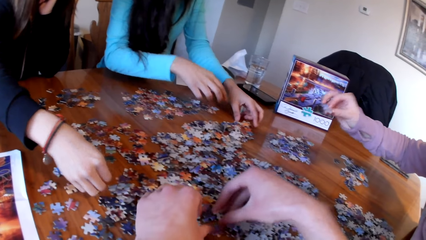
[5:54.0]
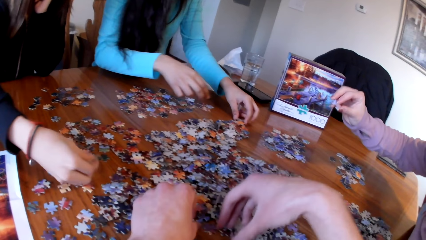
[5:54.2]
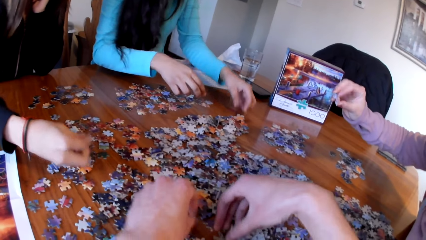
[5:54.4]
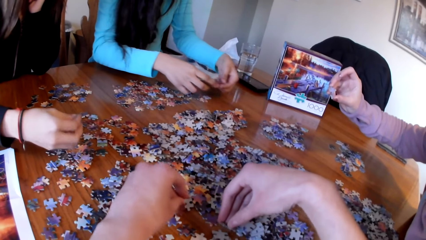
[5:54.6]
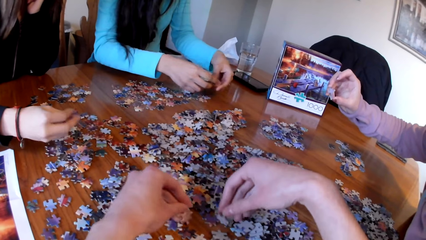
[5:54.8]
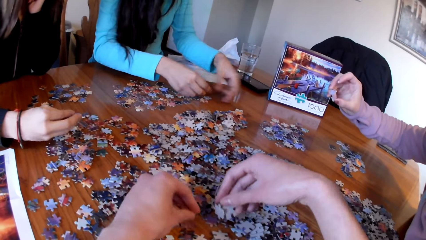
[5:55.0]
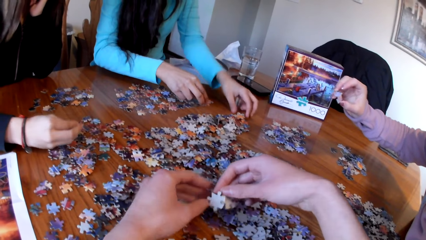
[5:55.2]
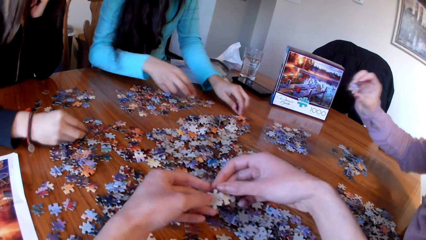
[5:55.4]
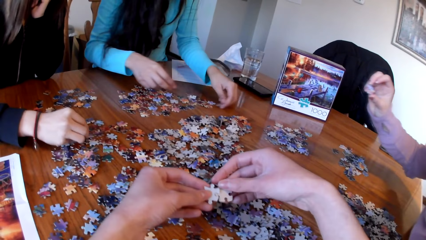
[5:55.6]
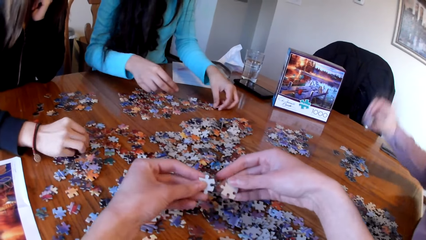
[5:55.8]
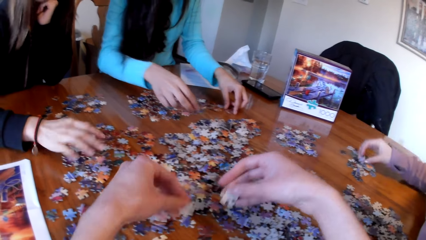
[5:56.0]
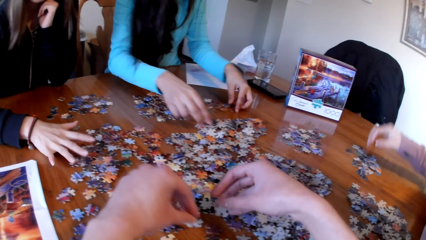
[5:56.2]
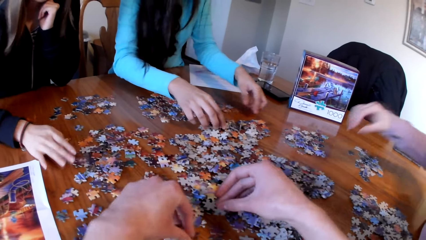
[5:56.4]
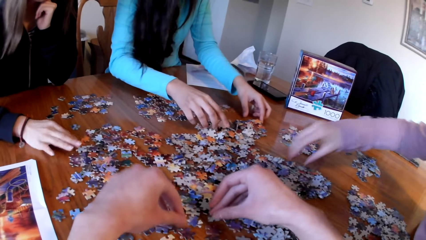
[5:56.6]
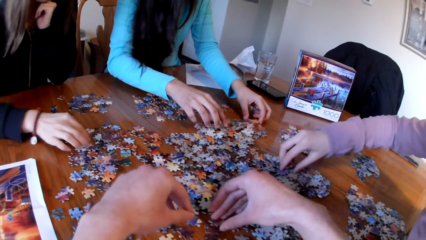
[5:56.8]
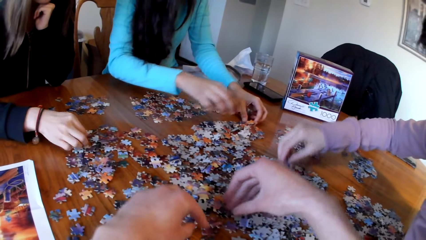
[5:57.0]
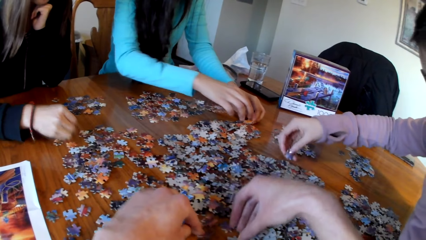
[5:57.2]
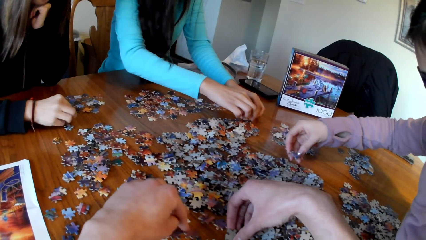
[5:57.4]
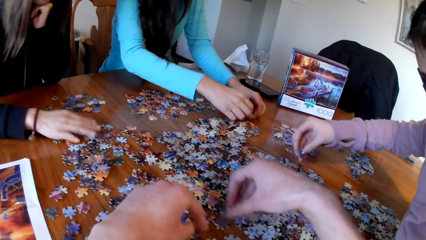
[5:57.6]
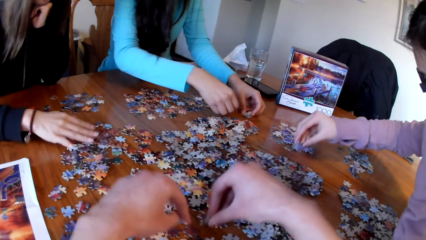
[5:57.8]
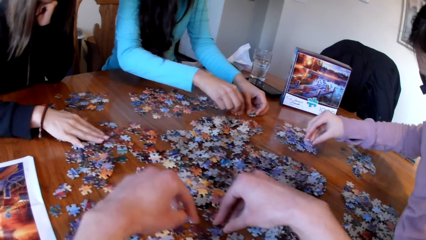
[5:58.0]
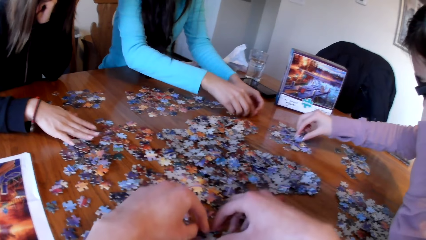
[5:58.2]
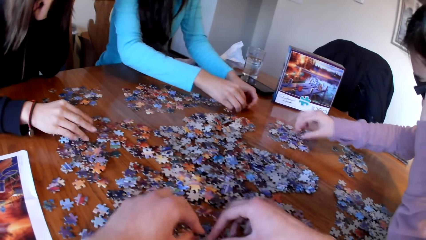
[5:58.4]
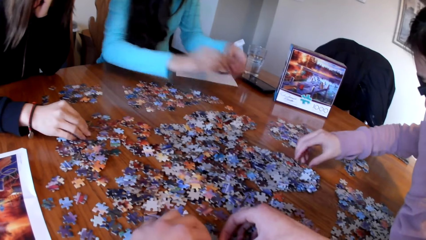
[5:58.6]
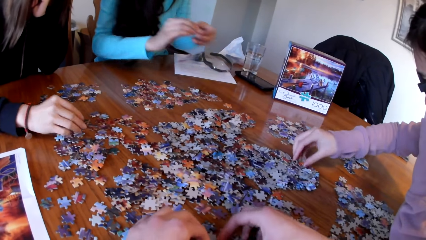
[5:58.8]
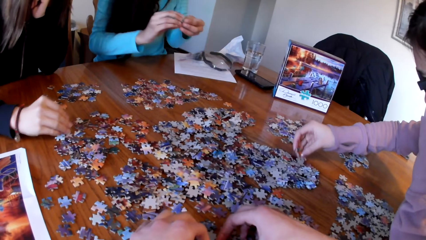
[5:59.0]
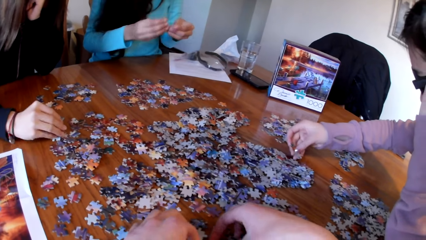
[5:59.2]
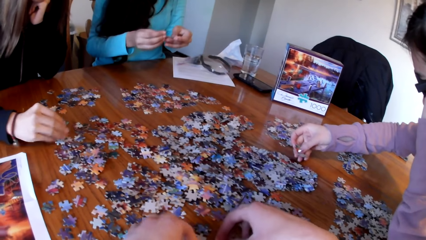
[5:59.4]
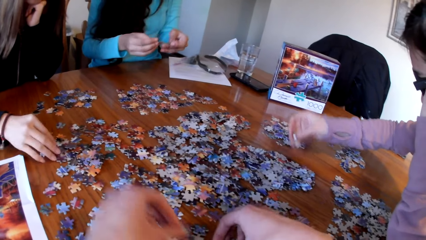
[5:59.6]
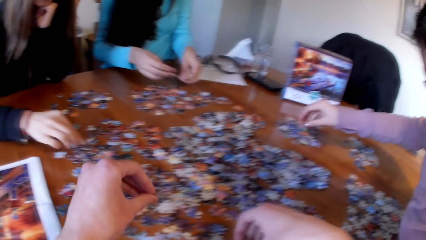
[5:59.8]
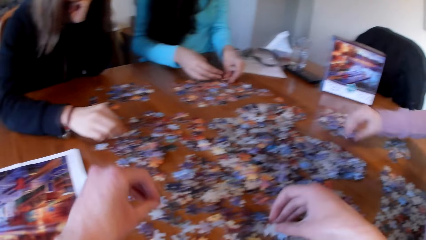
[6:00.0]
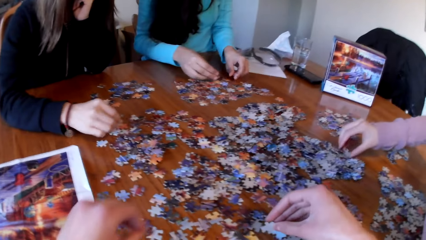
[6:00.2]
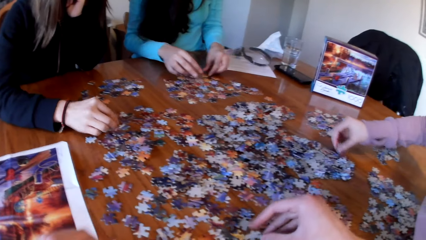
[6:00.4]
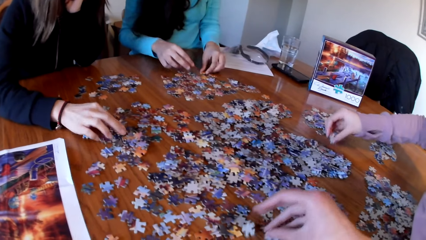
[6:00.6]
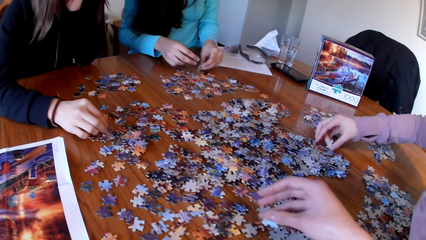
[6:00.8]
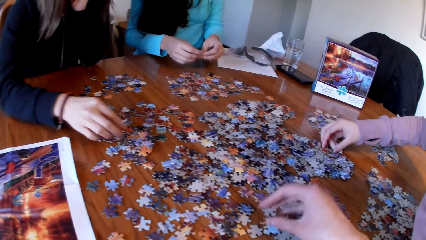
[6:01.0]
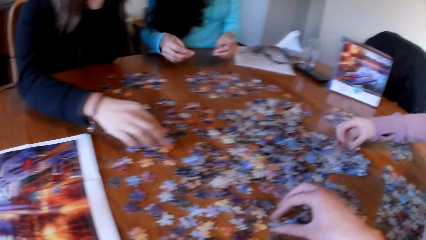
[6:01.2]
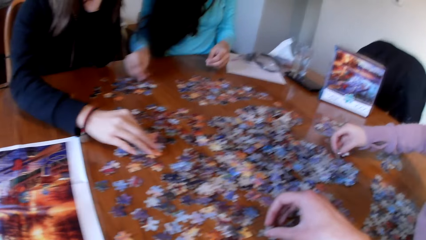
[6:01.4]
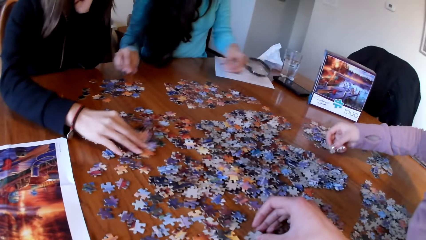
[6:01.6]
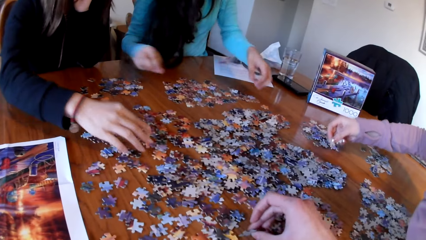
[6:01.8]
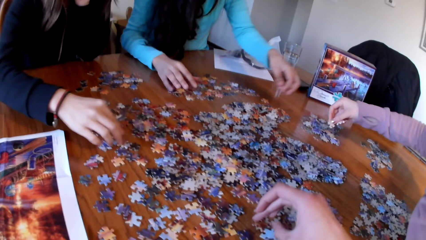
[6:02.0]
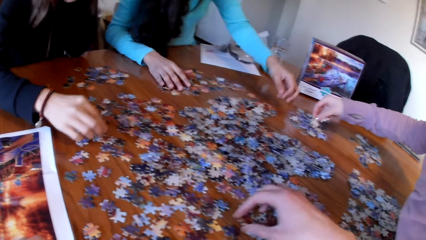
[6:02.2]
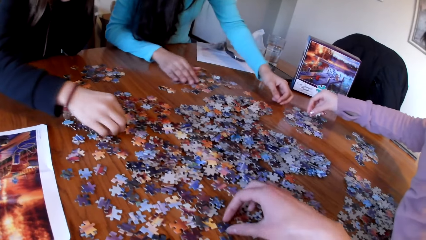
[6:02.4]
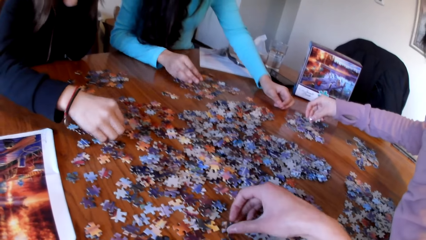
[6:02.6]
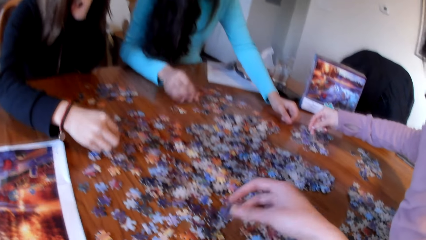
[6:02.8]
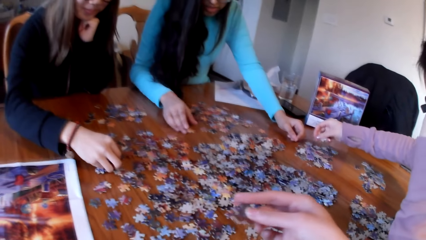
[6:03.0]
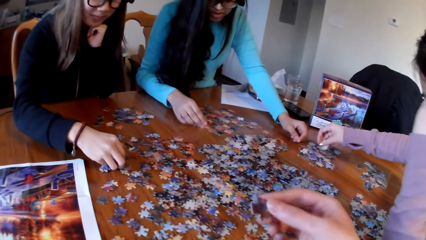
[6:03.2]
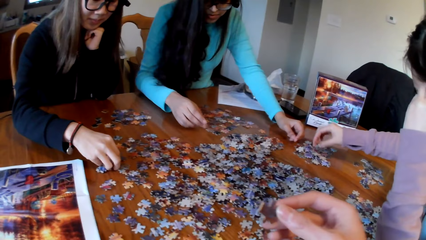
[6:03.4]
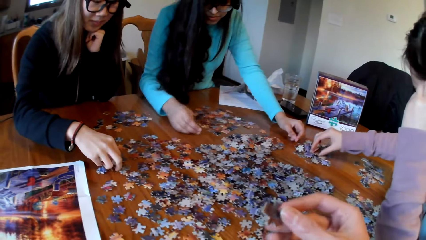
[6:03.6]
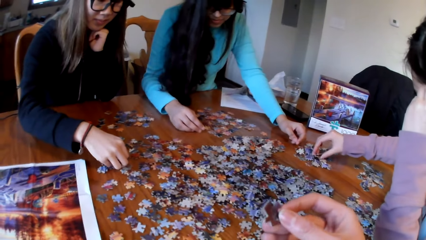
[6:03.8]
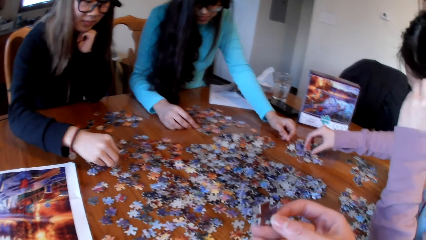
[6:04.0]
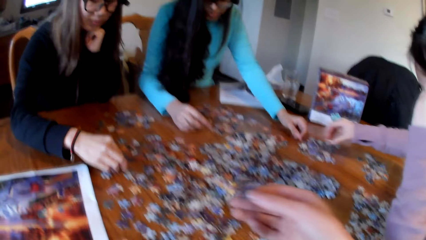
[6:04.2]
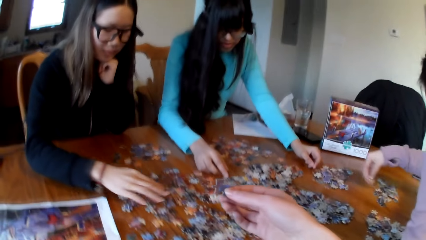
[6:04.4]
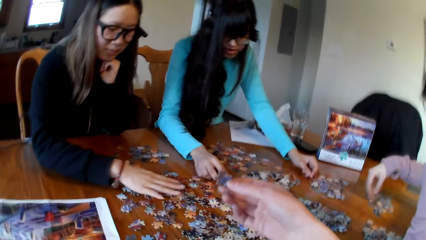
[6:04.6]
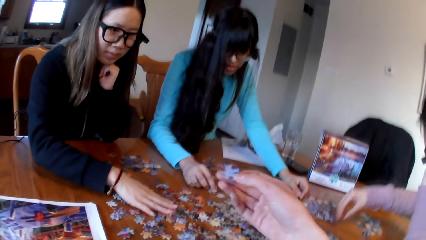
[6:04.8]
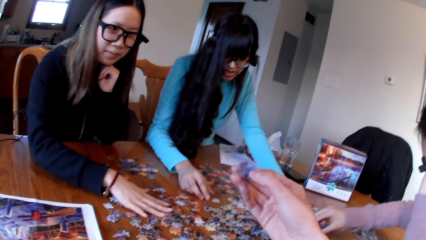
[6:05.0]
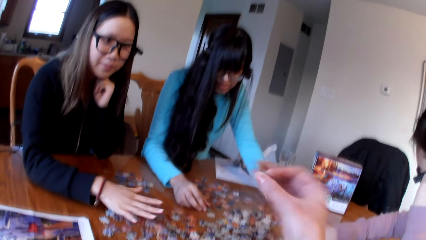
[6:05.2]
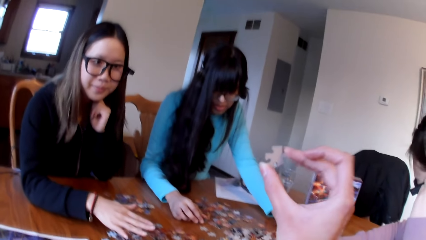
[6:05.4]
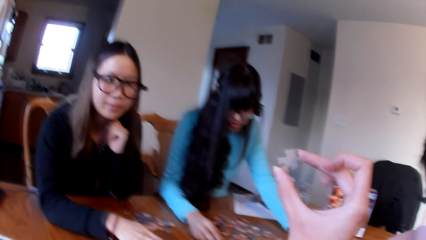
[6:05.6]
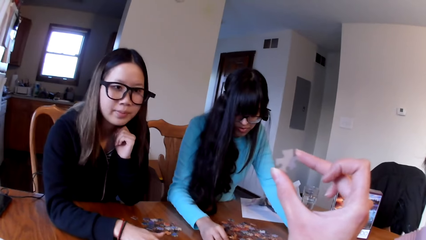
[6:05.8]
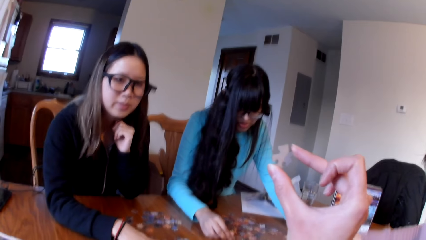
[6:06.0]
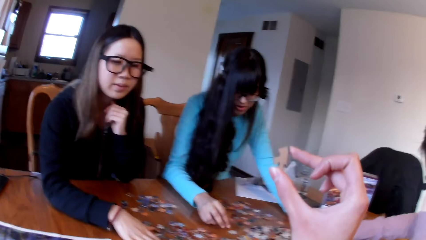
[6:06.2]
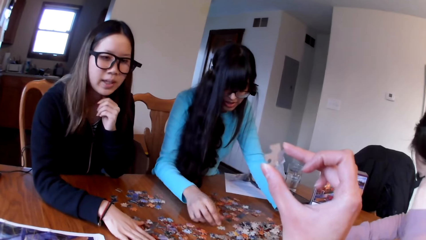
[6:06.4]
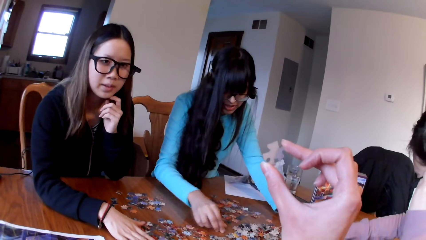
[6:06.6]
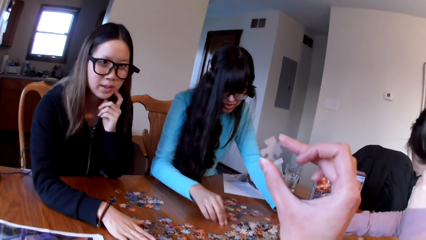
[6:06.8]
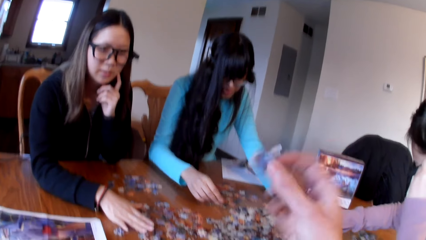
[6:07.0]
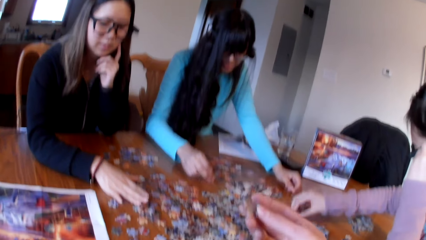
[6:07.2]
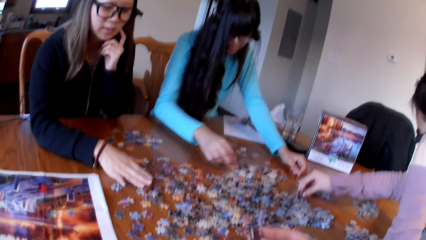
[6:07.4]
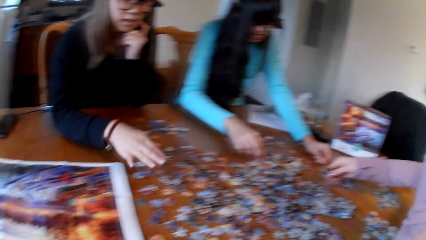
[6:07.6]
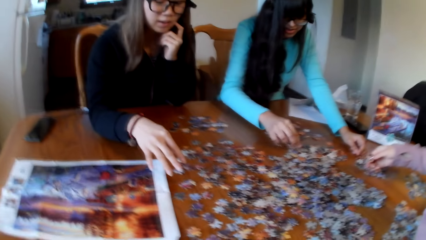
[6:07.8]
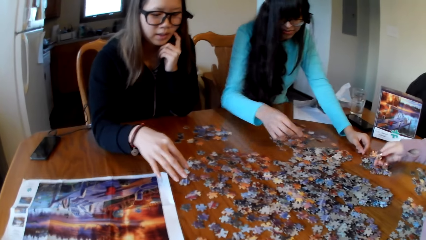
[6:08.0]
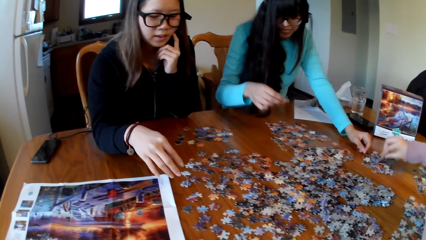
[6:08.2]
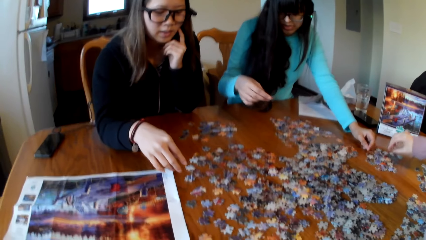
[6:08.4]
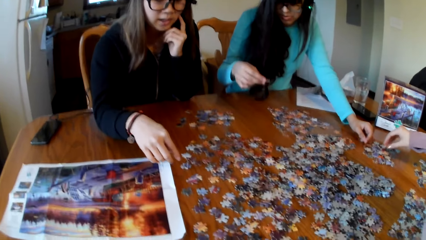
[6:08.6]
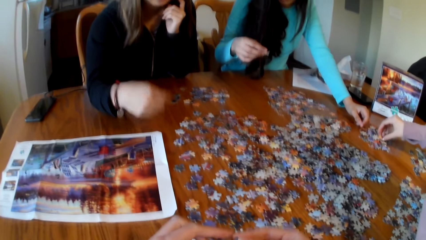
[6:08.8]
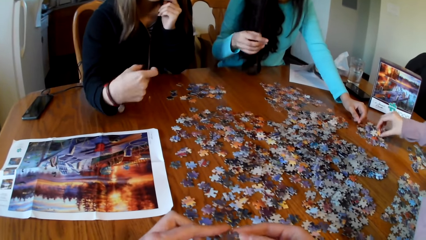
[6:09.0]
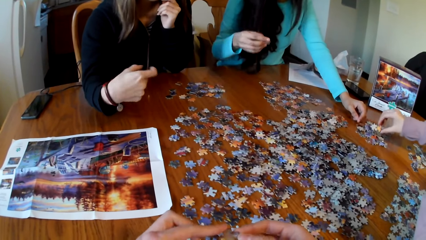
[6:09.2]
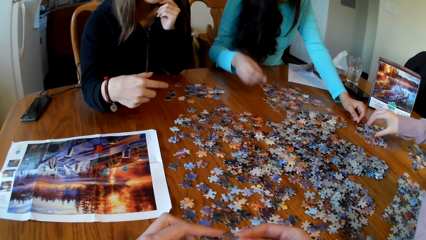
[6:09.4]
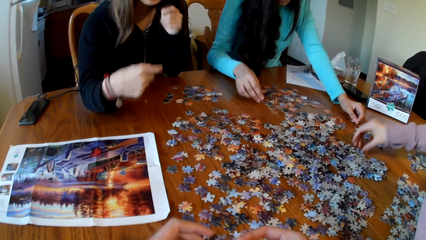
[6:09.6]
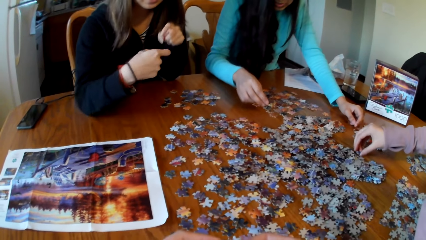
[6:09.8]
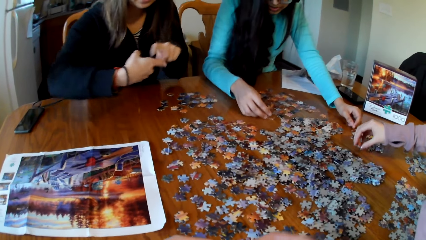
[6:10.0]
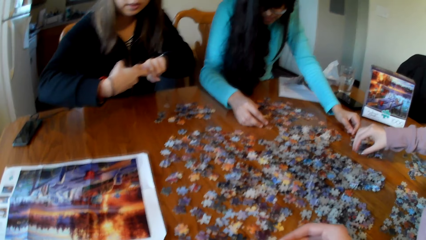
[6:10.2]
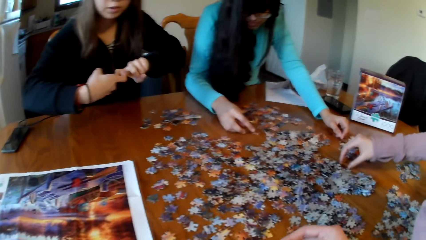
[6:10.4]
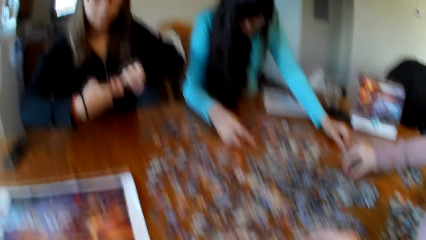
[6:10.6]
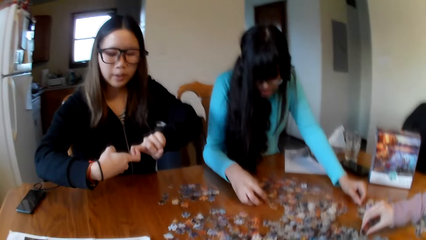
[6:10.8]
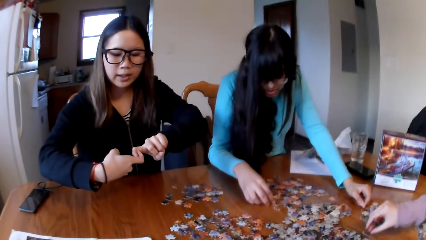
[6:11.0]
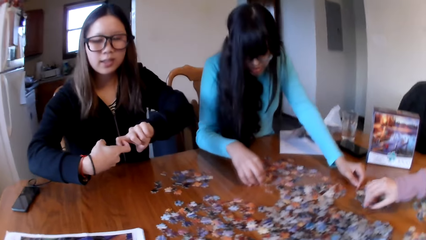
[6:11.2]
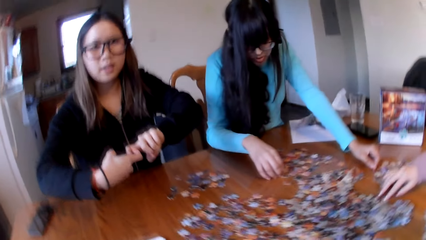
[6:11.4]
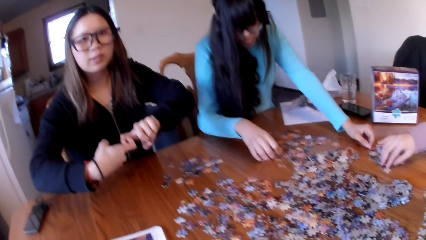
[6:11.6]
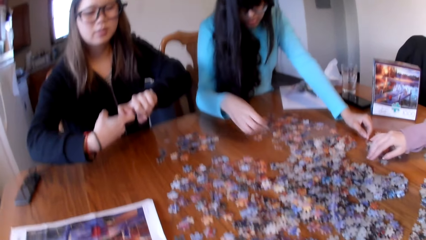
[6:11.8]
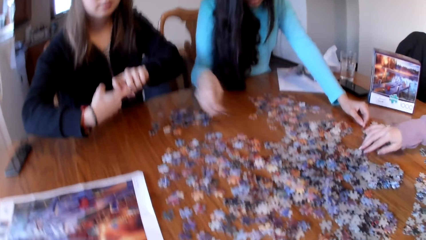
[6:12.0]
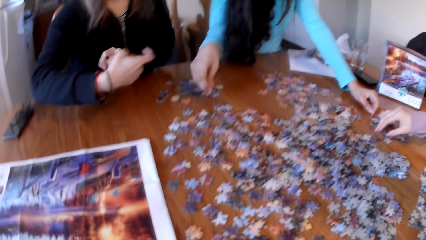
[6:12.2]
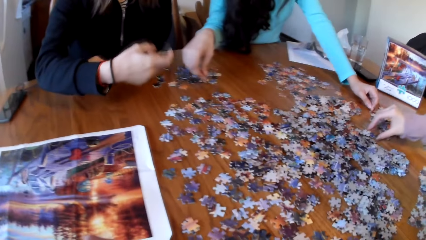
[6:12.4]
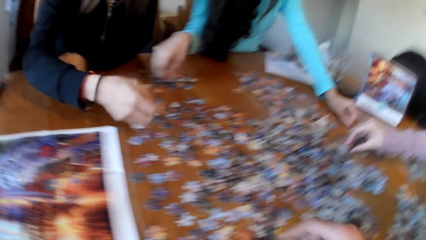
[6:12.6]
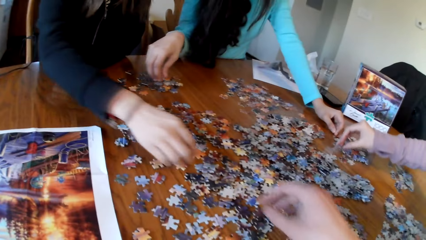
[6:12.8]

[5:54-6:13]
A lady picks the piece of puzzle. The camera wearer picks the puzzle piece. Another lady picks the piece of puzzle. A third lady picks the piece of puzzle. The camera wearer picks the puzzle piece. They hold the piece of puzzle and place the piece of puzzle on the table. The first lady picks the piece of puzzle.
